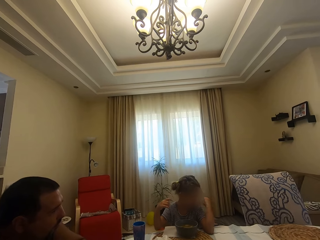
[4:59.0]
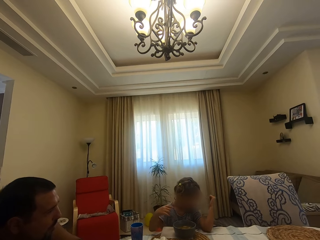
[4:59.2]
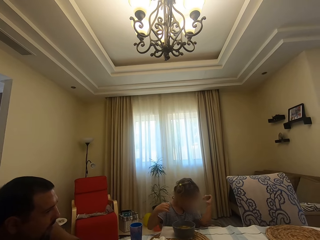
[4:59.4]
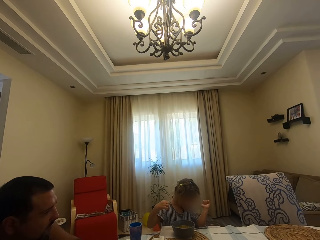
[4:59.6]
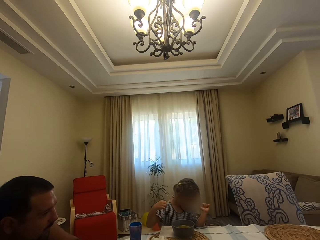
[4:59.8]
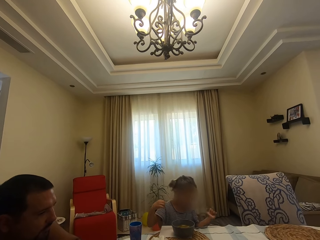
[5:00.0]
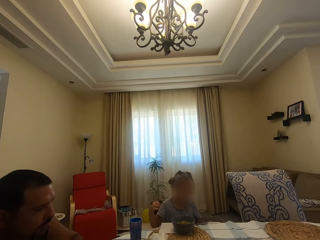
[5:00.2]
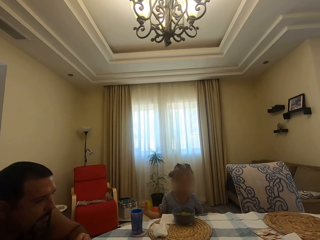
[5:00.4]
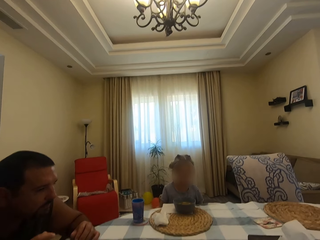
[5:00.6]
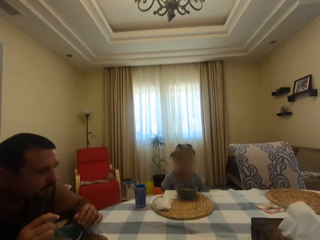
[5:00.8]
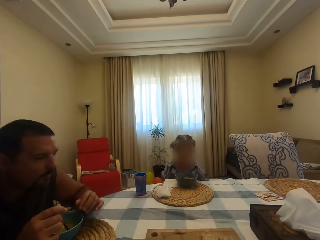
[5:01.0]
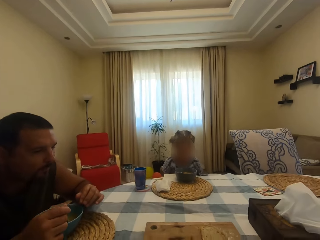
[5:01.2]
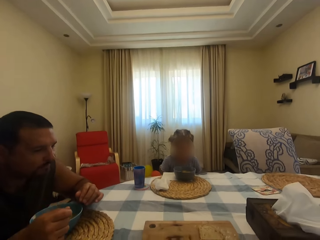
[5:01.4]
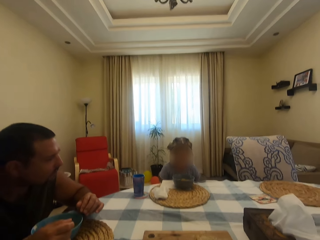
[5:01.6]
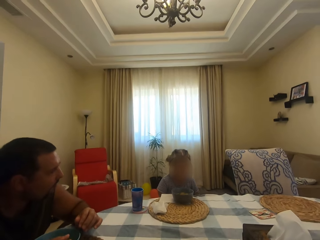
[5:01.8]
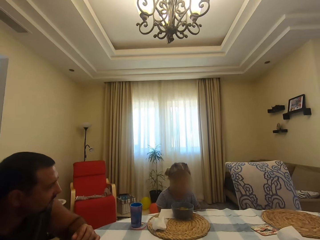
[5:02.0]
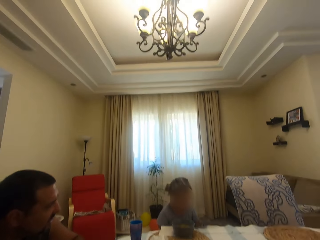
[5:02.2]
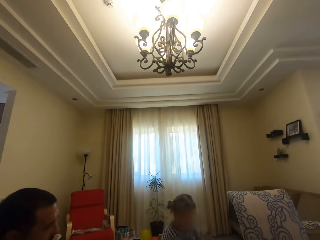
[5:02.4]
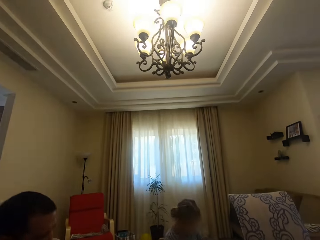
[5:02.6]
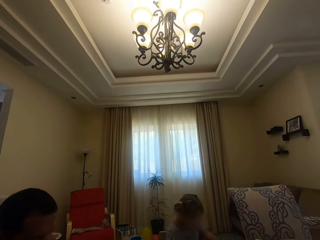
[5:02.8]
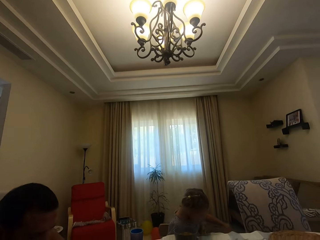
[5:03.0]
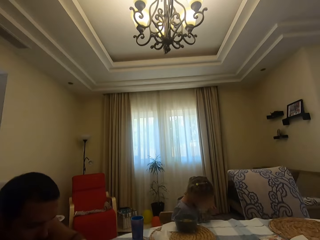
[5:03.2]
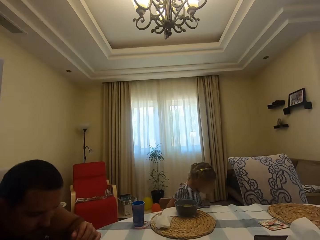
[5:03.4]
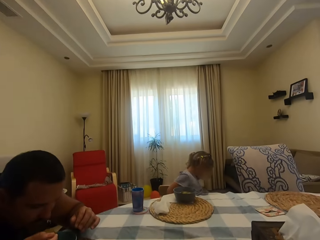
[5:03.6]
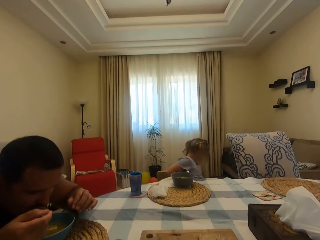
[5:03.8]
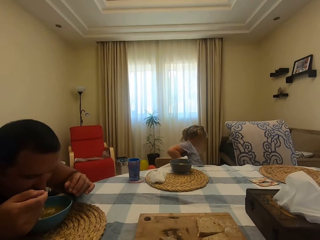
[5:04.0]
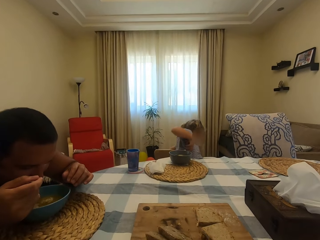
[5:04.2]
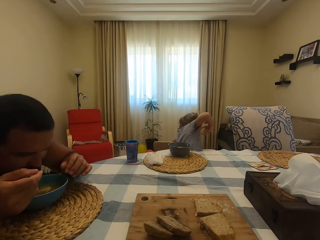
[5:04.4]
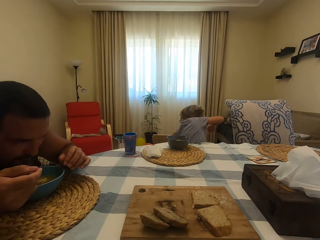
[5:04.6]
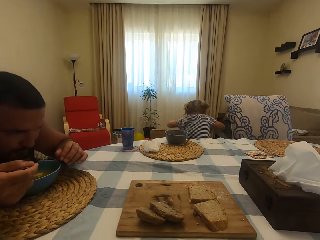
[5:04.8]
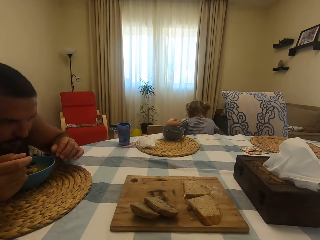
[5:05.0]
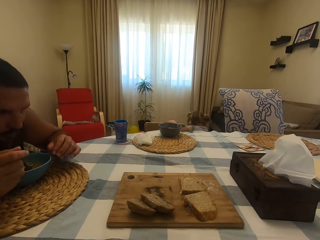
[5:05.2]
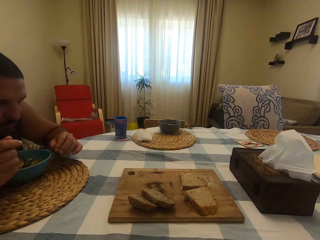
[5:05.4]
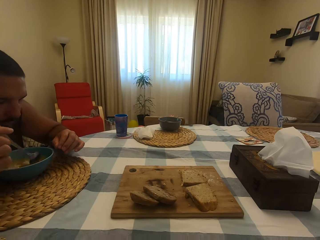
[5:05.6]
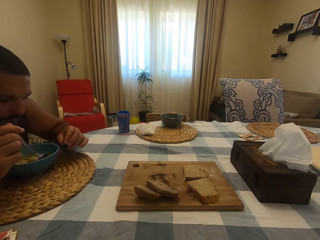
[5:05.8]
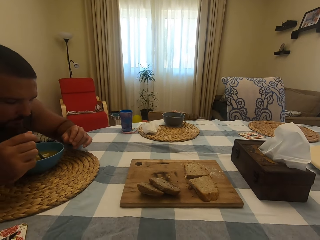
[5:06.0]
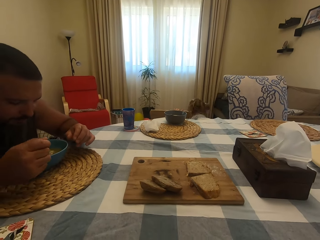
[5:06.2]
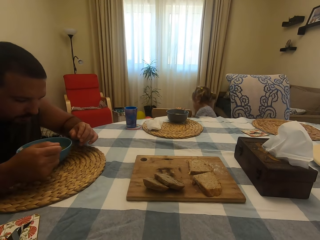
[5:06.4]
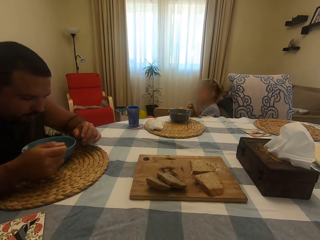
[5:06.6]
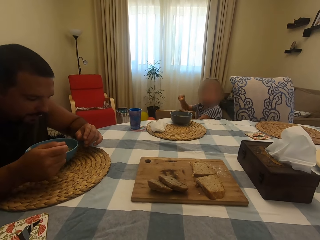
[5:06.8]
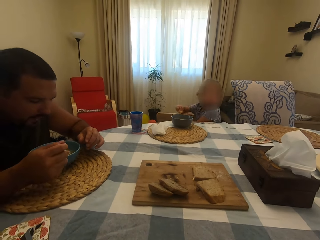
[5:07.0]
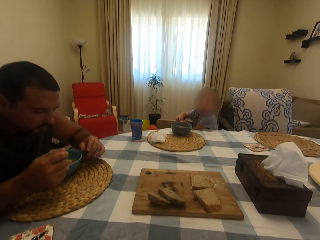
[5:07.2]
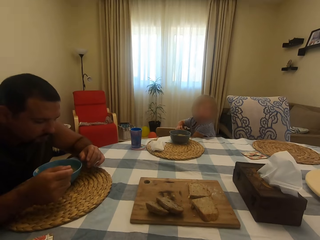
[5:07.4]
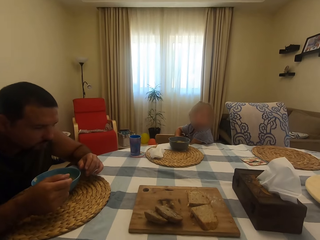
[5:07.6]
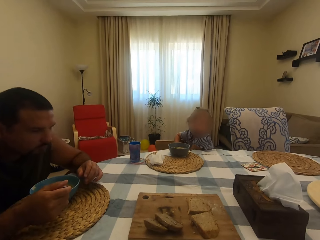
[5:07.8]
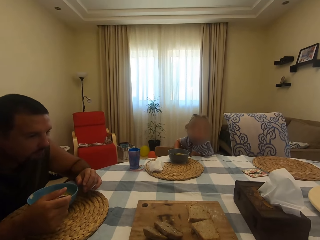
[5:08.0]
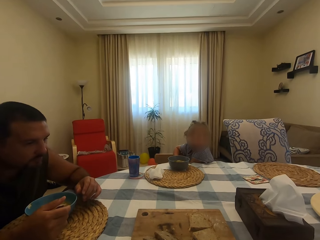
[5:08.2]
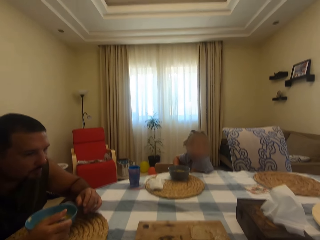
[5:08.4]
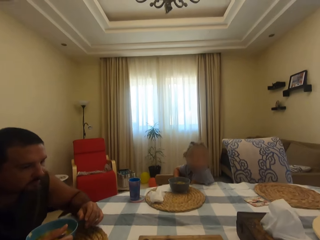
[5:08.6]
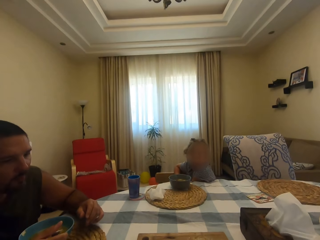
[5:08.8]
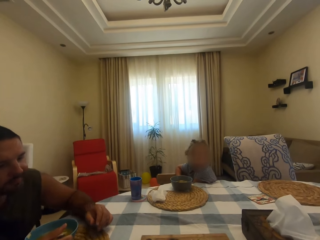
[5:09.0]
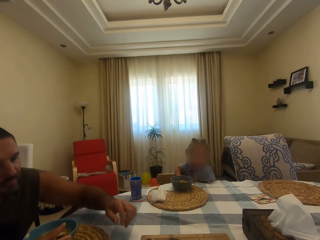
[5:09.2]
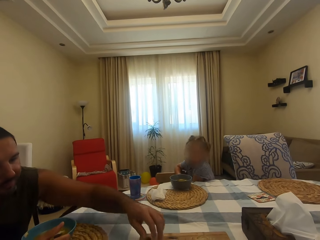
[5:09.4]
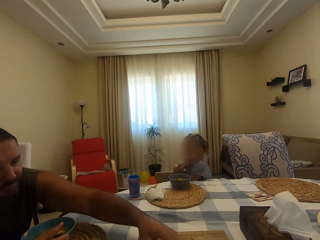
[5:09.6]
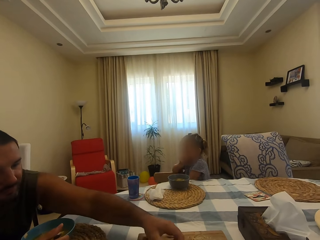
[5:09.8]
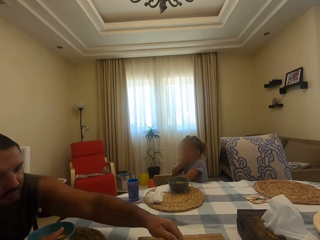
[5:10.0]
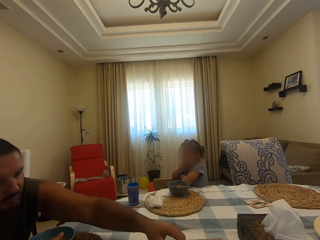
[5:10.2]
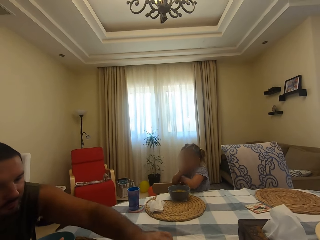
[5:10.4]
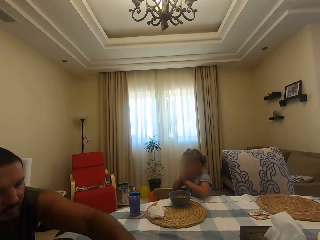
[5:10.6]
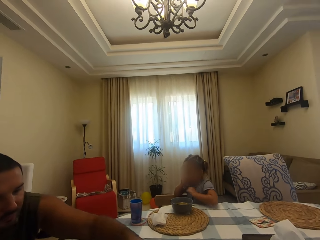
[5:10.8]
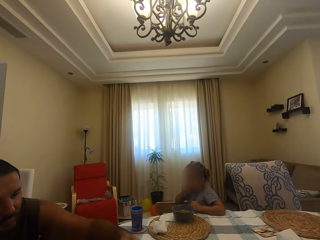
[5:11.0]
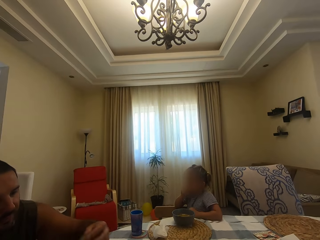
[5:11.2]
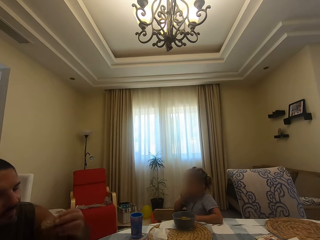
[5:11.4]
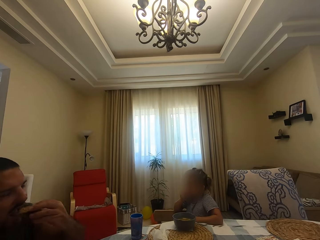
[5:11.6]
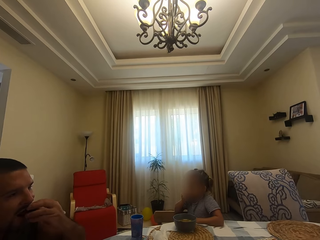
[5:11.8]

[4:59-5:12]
A man chews his food. The man scoops soup in the bowl with a spoon. A girl turns around. The man talks with the camera wearer. The man puts soup in the mouth with a spoon. The girl bends downwards. The man puts a spoon in the soup. The girl turns around. A person talks with the camera wearer. The man stretches his hand. The girl bites something. The man picks up bread on the board on the table.

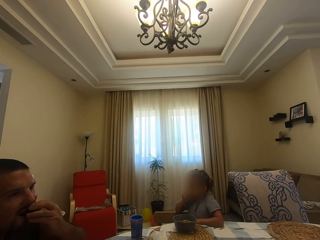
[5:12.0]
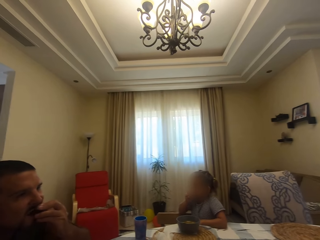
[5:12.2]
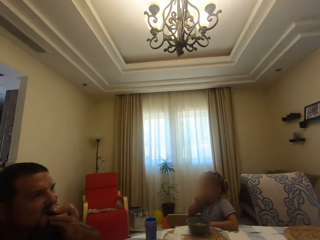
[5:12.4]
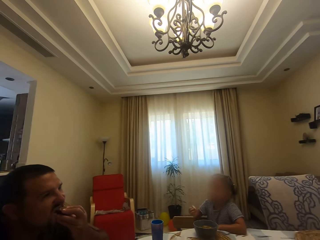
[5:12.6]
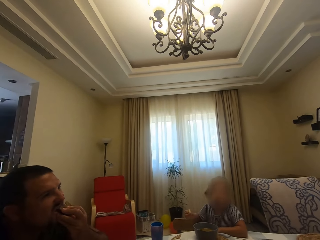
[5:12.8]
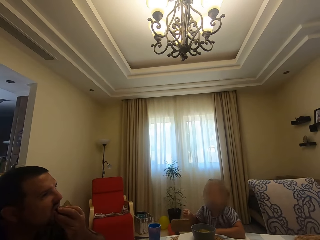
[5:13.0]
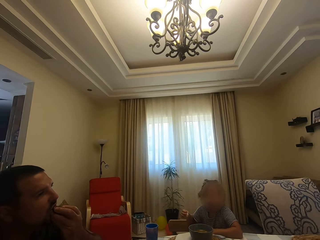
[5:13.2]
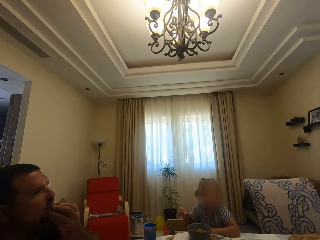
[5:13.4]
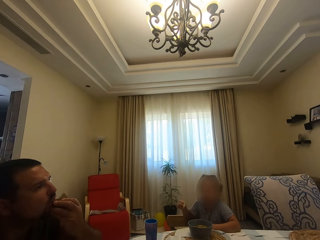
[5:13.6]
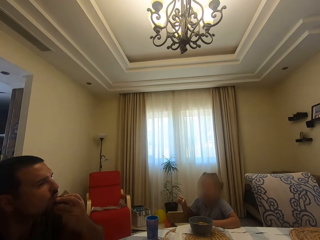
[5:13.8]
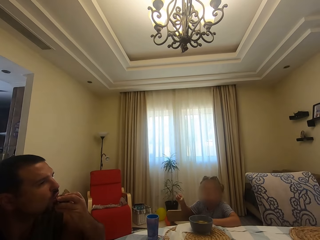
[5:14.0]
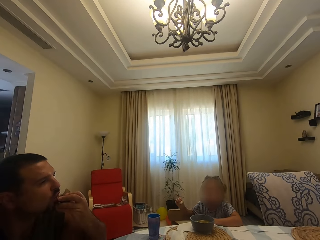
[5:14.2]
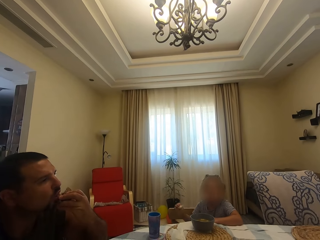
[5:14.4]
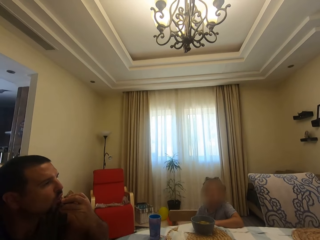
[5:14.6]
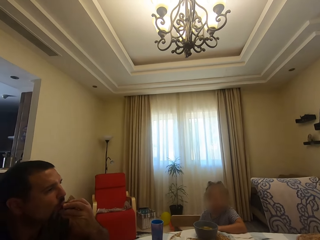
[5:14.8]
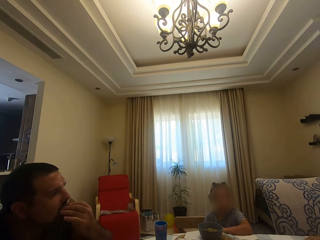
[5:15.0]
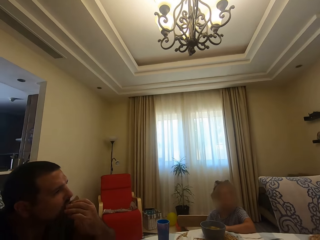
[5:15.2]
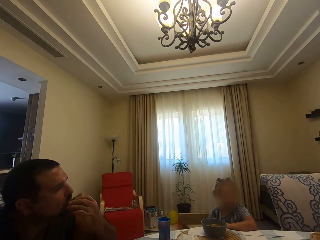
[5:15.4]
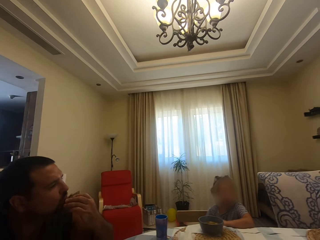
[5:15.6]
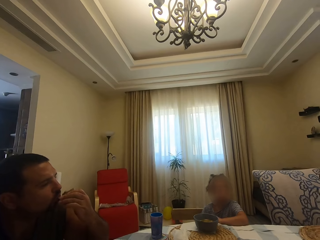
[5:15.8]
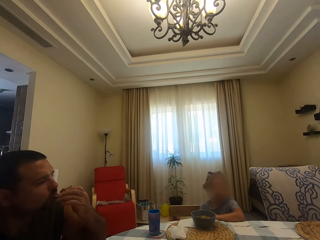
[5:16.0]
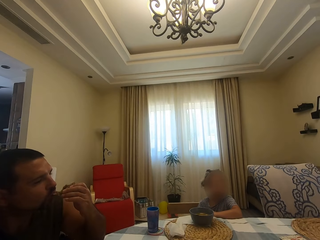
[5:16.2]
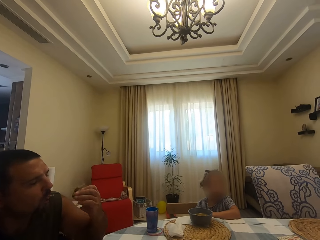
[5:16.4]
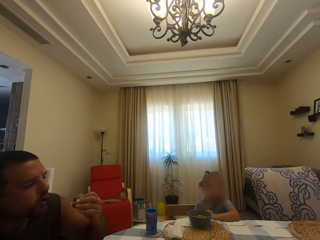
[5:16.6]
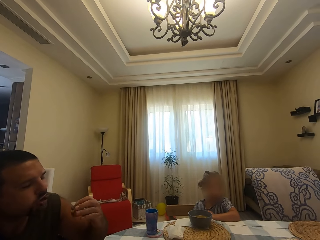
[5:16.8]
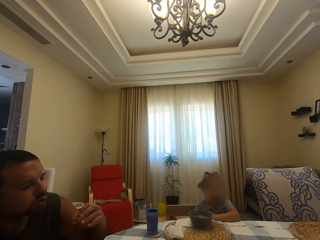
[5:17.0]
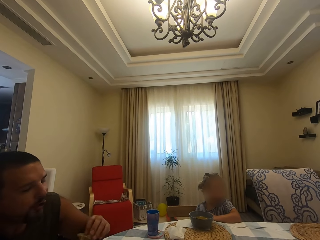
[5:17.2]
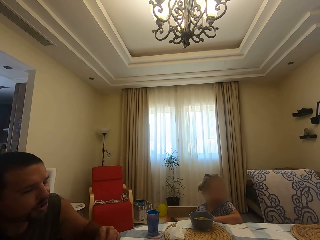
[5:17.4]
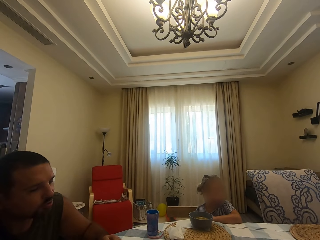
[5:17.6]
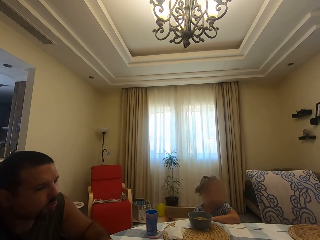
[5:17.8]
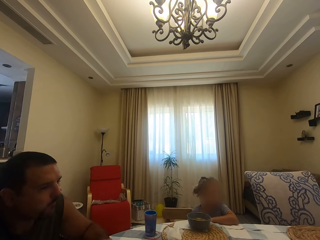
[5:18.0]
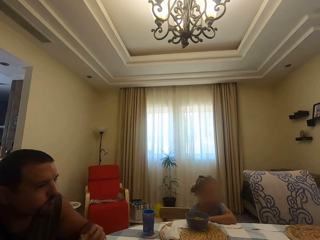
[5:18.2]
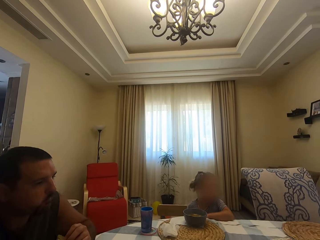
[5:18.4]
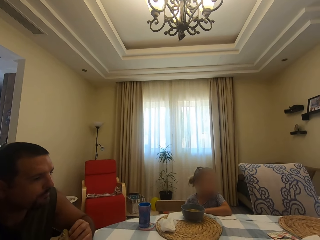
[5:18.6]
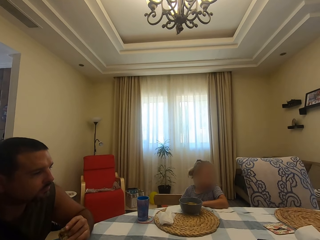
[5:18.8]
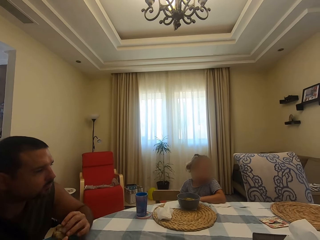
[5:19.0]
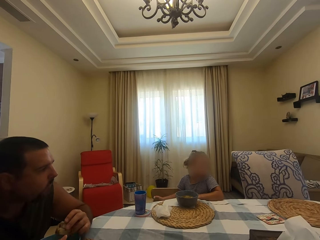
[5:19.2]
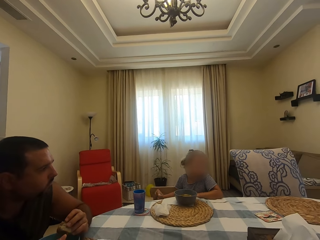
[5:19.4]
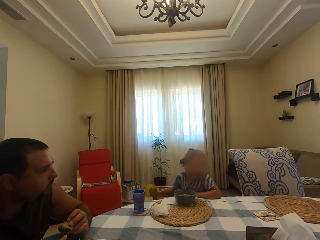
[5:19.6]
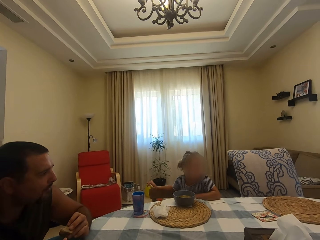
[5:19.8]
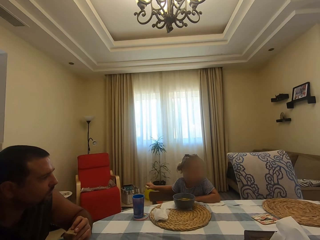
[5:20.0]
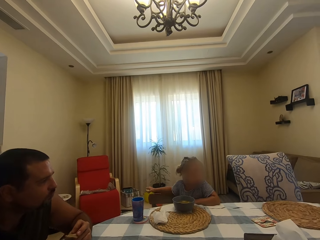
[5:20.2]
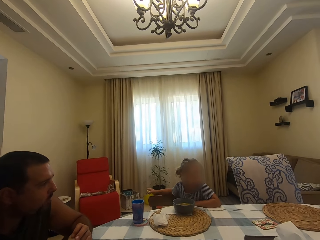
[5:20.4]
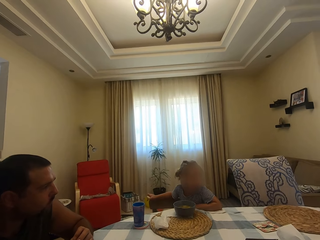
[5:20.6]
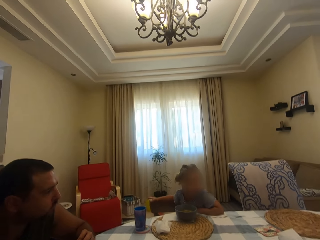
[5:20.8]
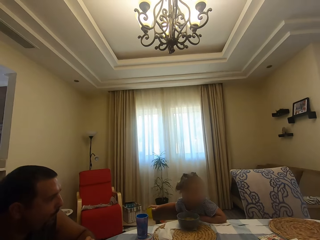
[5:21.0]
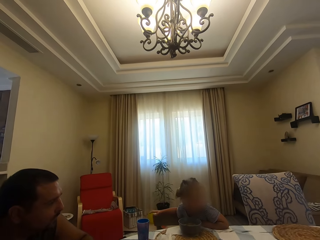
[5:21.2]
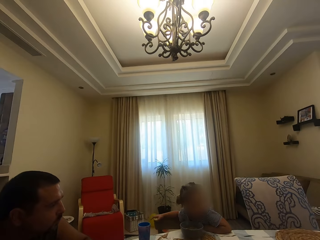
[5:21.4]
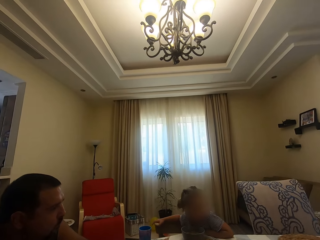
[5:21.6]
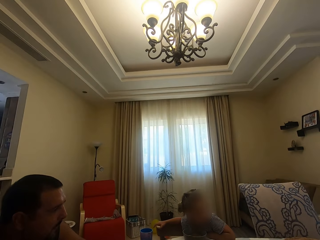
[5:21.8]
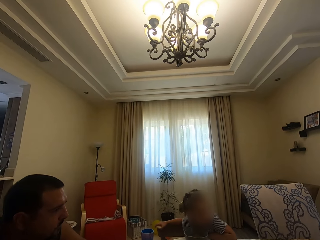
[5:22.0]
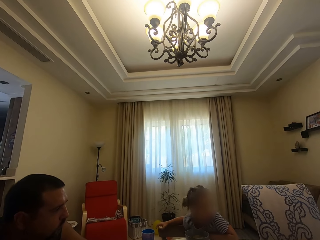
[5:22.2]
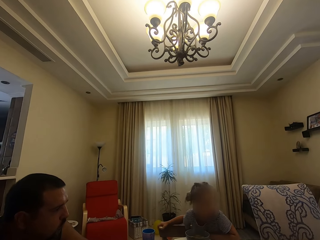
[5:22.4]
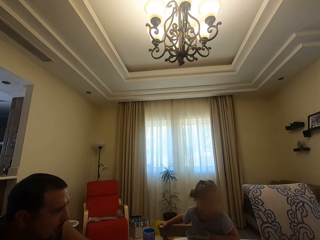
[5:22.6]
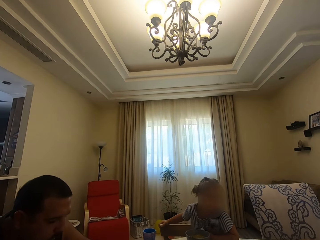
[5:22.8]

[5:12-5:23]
A man bites something. The camera wearer talks with the man and a person. A girl moves around and sits on the chair. The man eats. The man chews his food and puts his hand on the table. The girl moves around. The person talks with the camera wearer.
